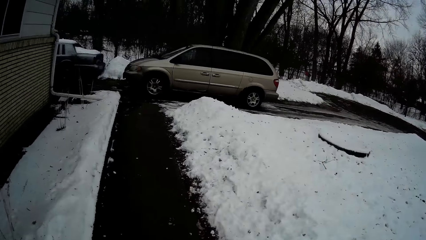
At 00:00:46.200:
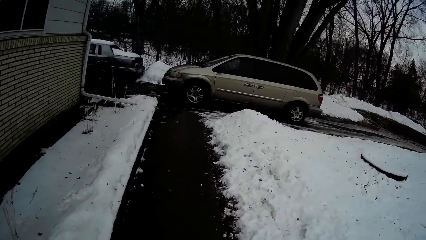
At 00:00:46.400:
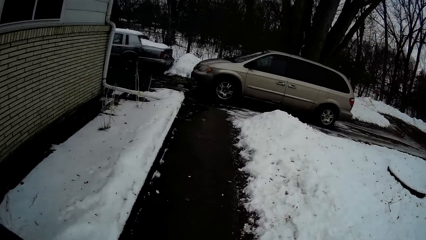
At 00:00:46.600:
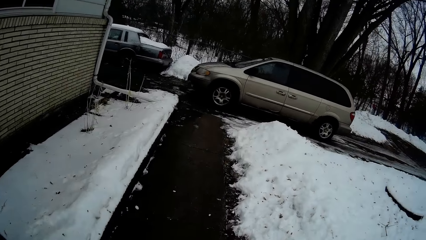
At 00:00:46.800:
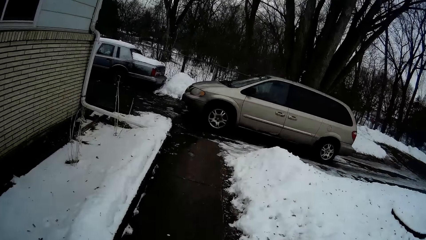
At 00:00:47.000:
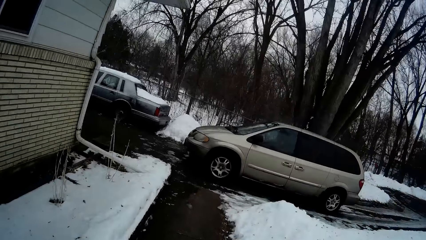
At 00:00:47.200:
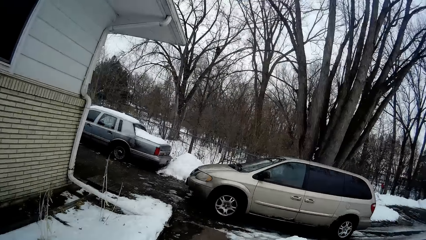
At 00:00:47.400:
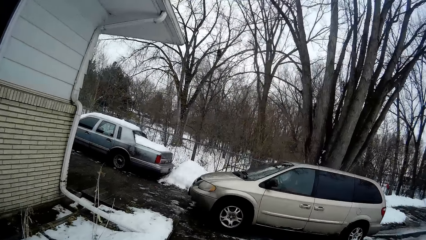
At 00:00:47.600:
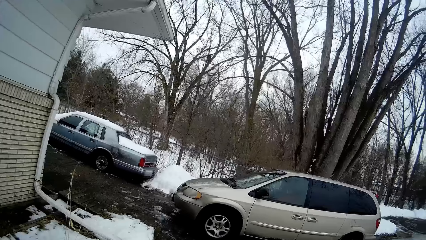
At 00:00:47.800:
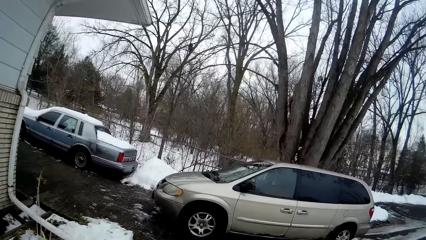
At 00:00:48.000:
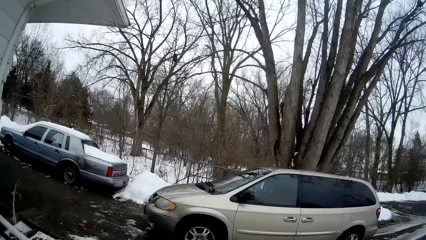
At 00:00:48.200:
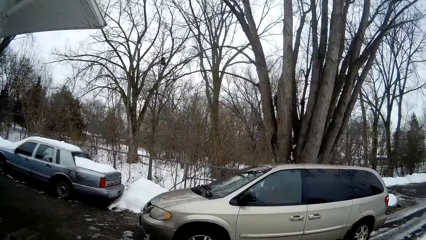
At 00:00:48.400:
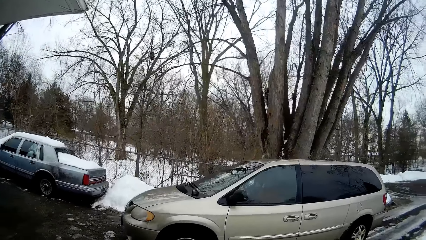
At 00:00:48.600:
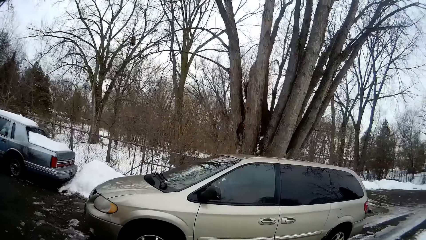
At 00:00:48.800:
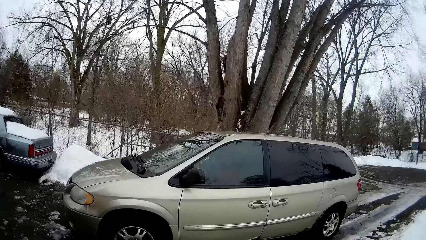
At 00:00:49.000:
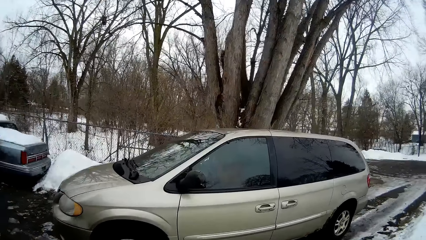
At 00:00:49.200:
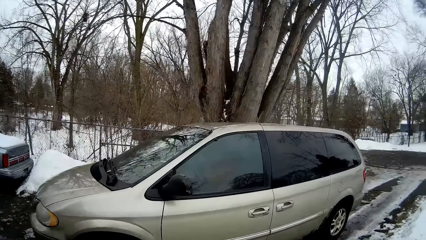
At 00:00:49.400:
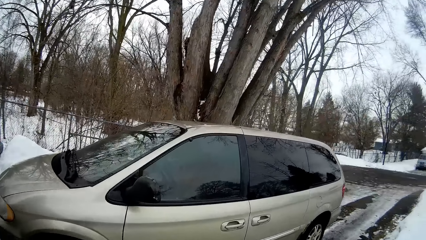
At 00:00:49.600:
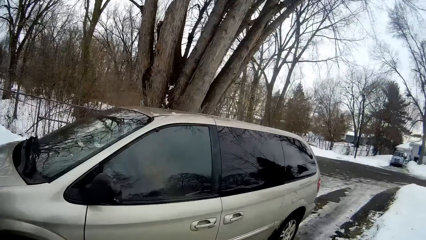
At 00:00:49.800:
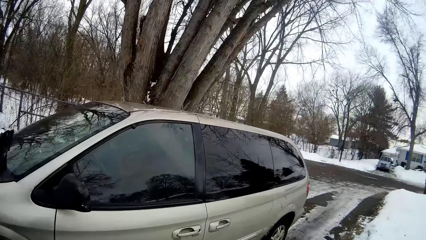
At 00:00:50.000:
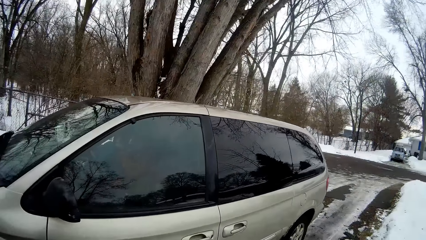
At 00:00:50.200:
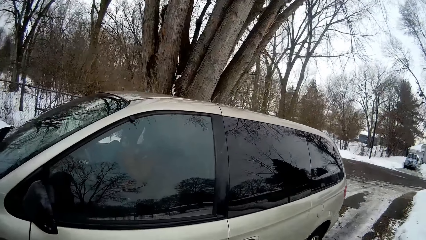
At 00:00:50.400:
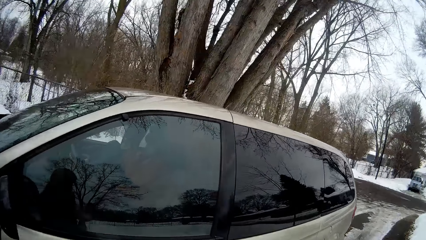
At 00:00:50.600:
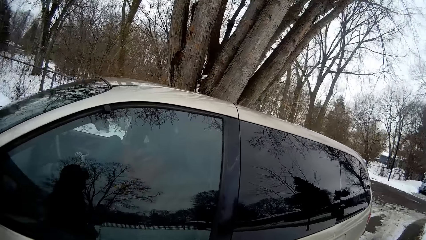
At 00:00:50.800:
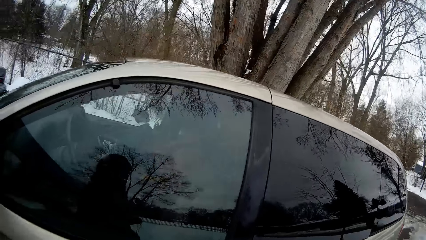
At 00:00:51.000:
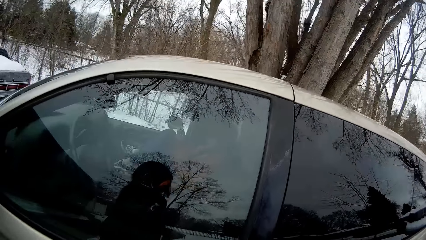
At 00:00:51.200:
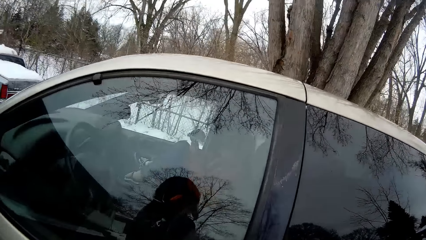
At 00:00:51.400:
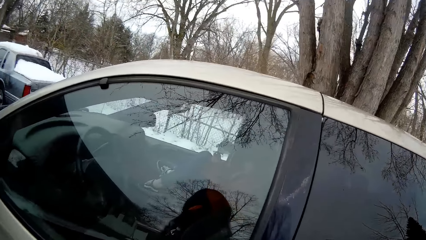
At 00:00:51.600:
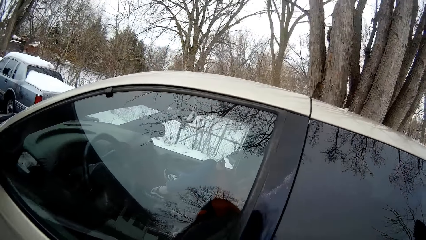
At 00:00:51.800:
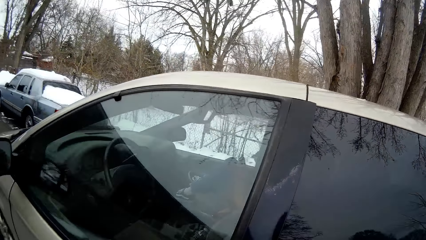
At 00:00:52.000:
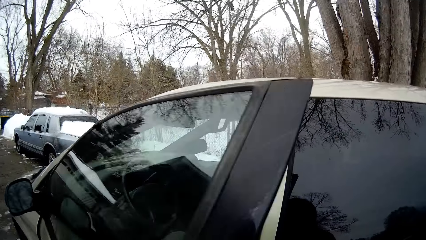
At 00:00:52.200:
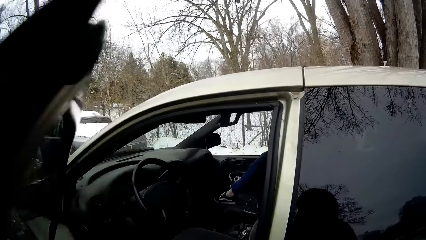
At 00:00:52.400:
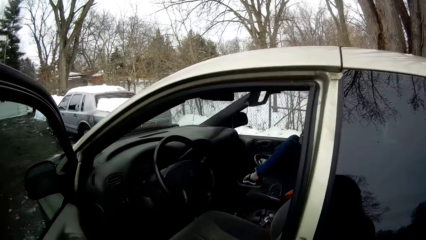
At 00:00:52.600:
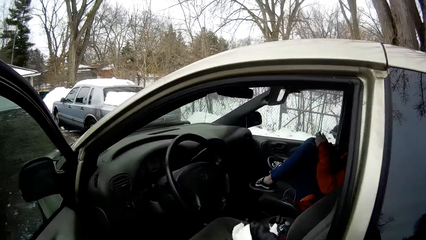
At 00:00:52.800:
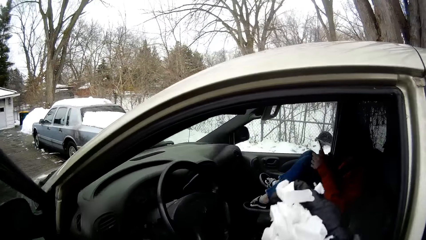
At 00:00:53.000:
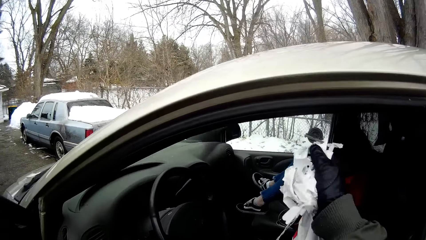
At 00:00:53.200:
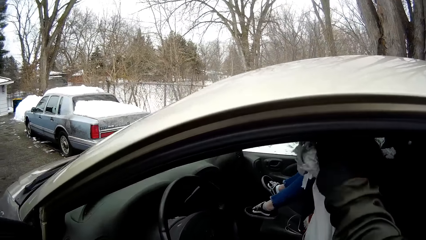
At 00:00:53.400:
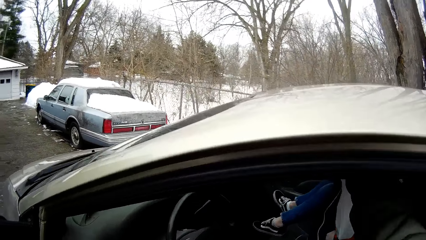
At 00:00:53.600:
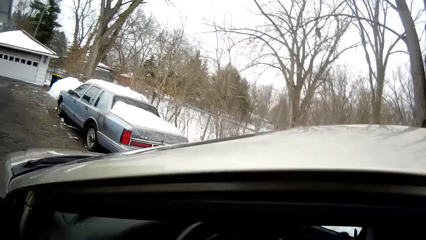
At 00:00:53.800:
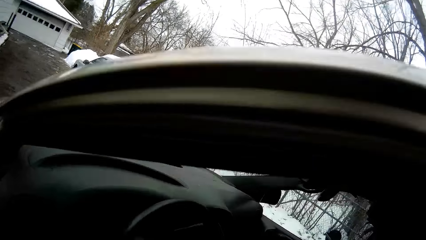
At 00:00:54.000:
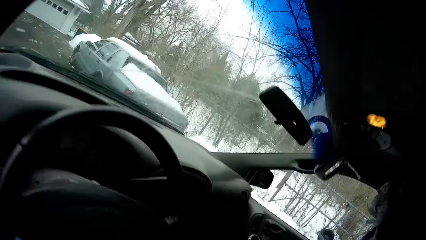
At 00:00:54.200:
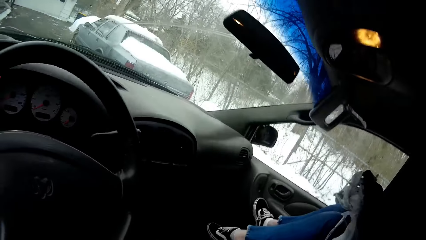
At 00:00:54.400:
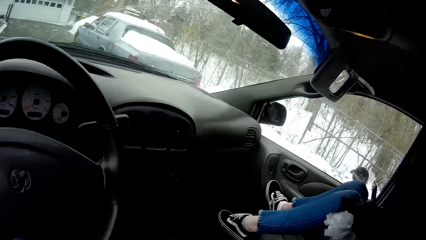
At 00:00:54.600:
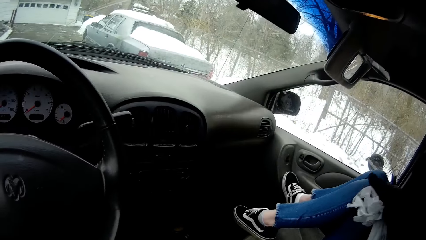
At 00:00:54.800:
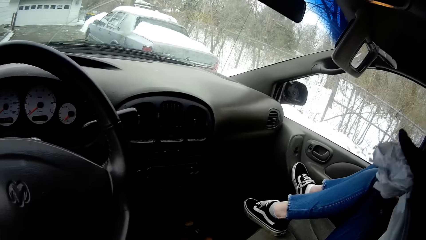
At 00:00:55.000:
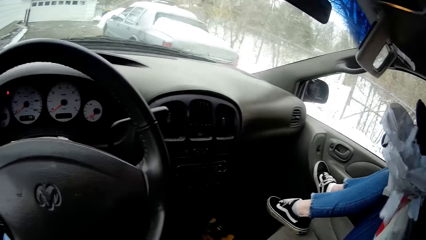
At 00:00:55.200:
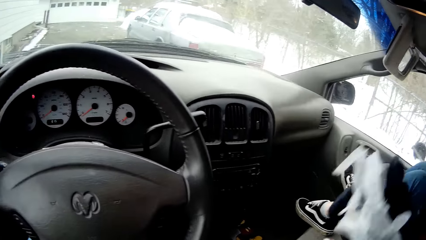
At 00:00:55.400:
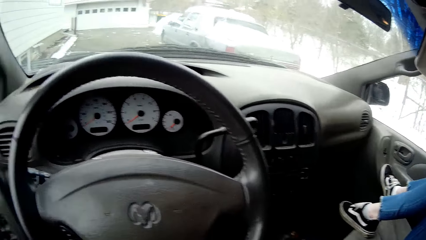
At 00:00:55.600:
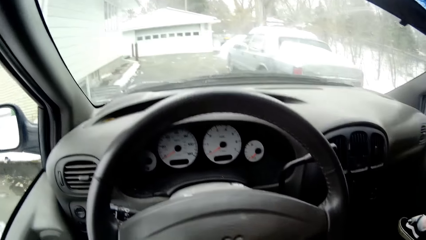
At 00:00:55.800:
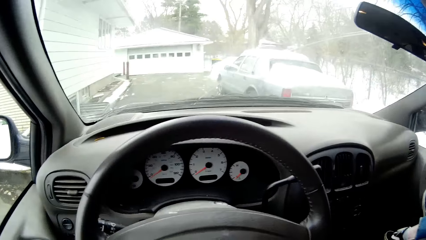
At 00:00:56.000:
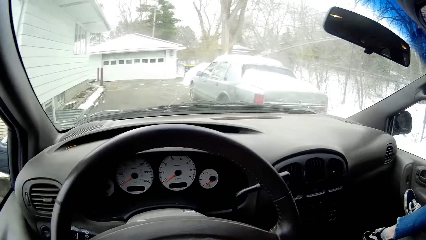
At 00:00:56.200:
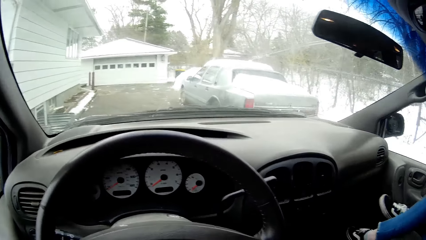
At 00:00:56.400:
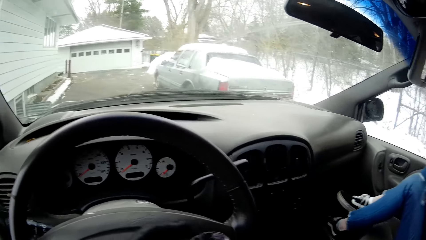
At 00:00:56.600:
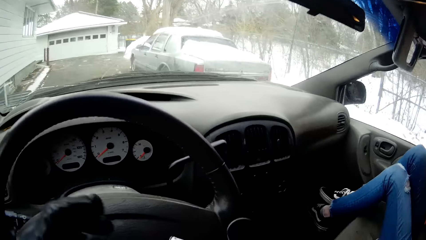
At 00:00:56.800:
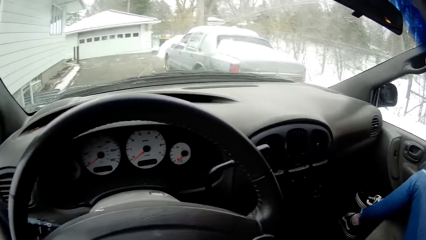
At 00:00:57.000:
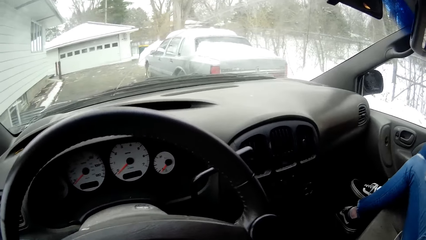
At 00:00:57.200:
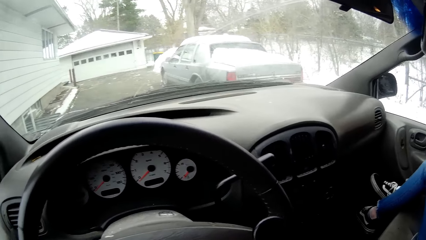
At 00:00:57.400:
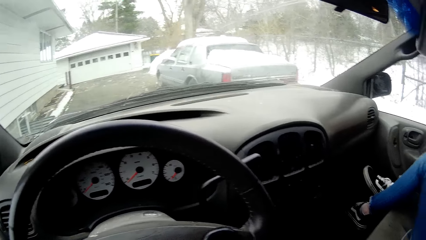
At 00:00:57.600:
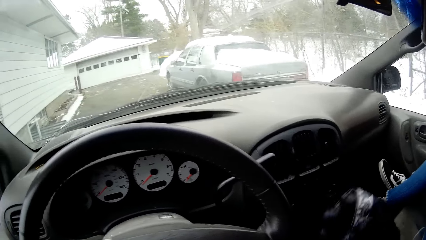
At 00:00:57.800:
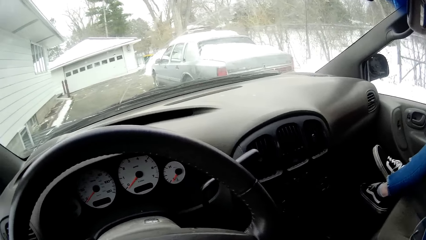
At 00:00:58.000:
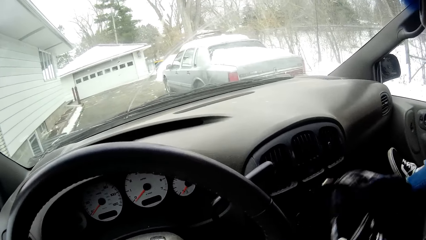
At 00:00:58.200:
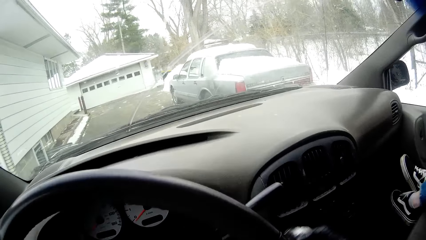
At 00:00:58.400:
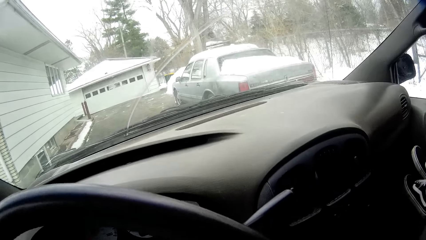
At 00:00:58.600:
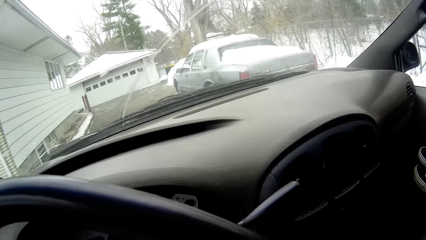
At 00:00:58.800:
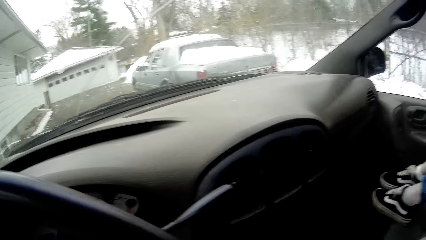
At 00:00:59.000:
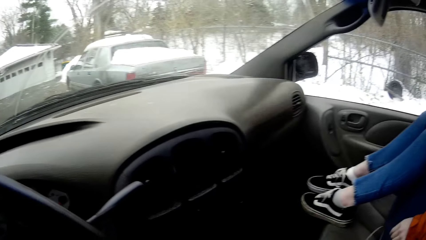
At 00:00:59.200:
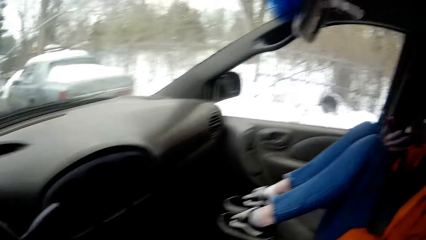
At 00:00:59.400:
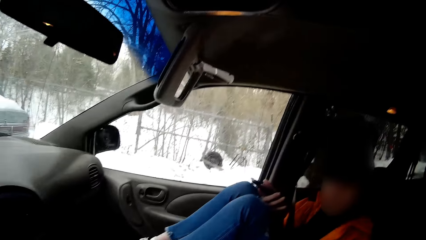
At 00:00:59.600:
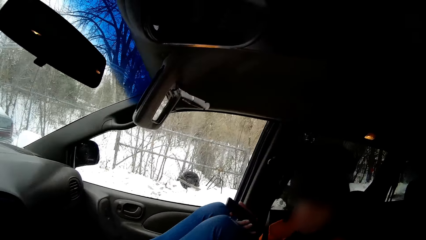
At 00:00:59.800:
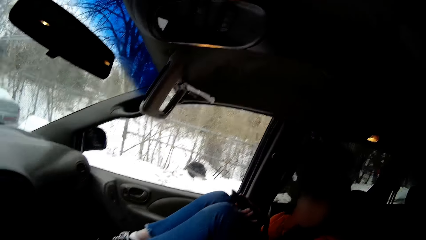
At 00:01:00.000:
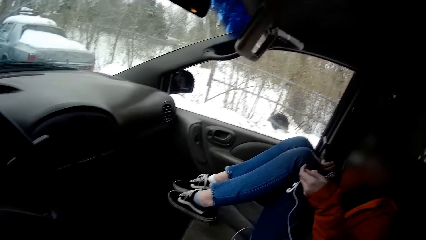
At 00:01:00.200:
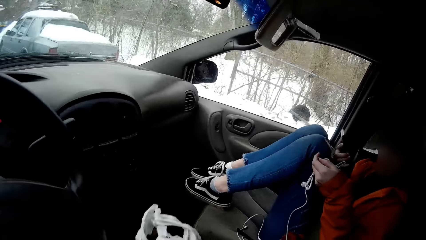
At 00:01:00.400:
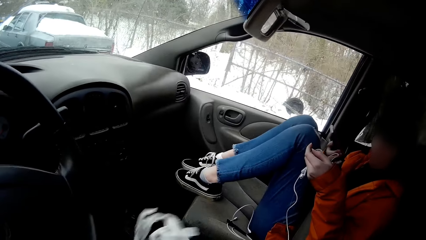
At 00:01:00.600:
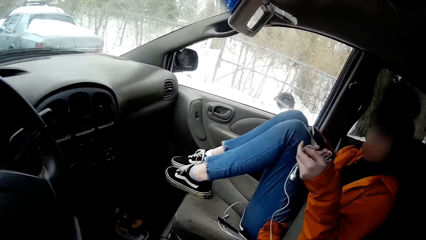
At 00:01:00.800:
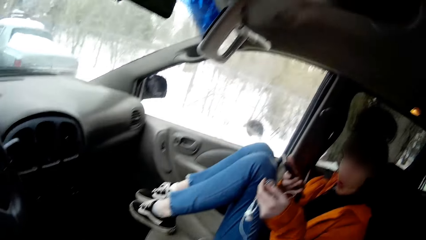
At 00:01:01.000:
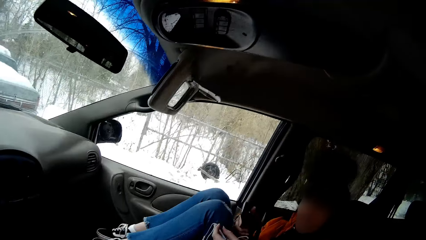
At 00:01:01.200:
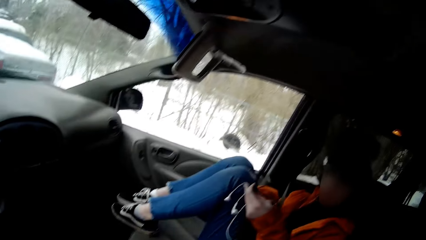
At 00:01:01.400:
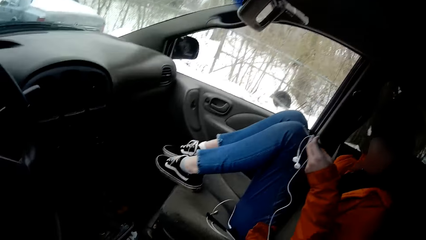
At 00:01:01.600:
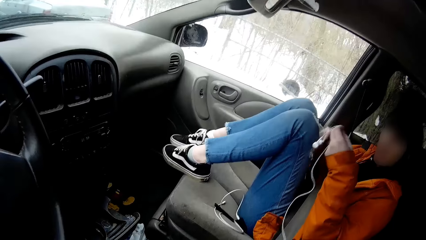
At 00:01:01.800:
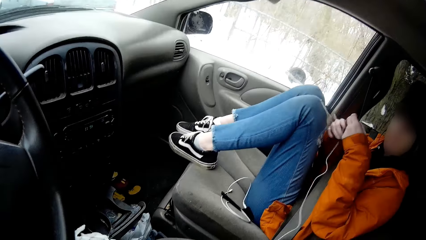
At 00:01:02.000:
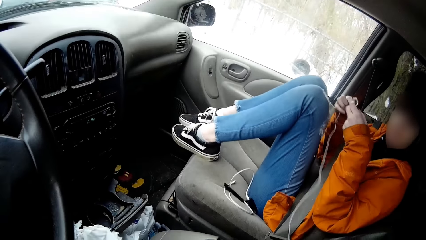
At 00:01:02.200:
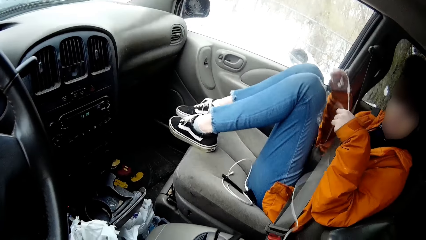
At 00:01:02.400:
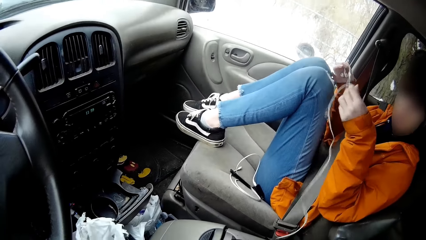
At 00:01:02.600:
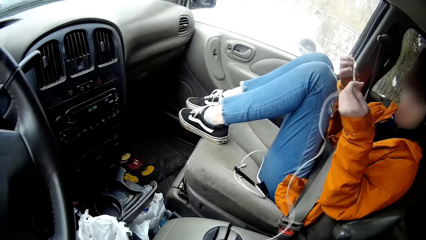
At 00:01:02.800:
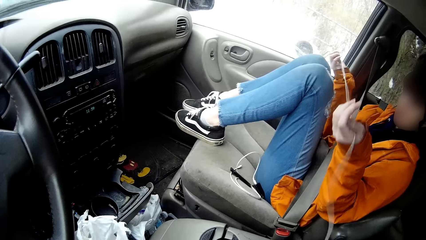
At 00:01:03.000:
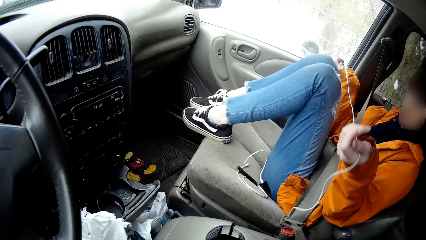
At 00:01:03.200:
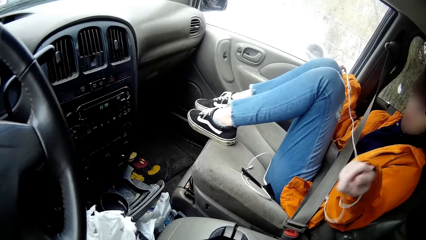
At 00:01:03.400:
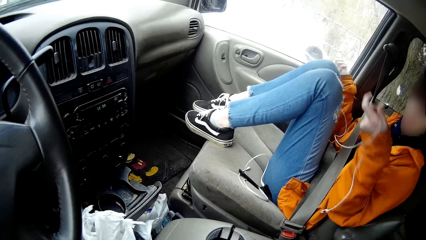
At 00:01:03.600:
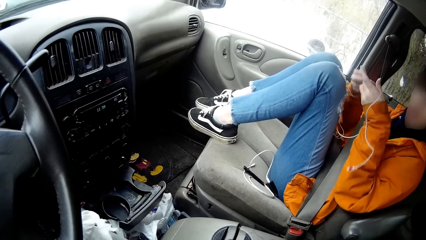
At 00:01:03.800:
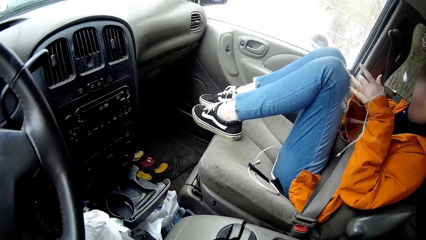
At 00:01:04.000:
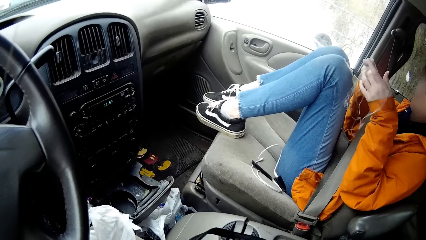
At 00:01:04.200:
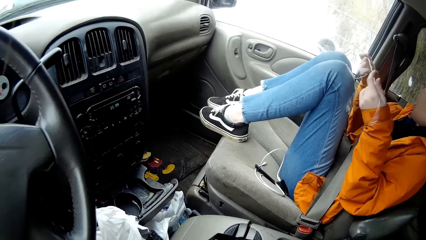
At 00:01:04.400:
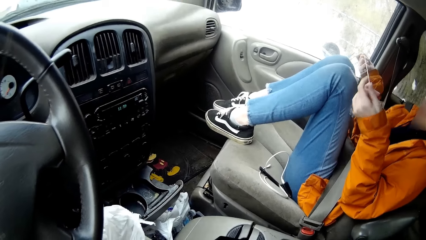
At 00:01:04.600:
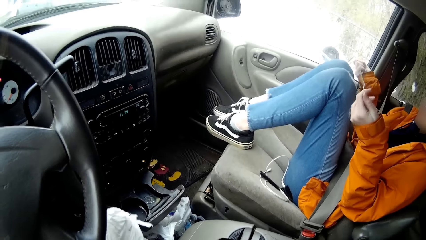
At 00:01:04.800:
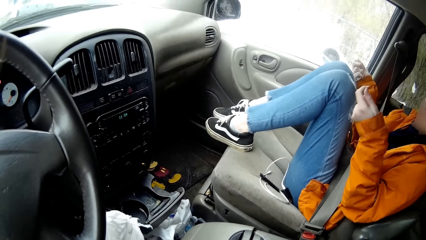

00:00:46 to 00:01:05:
The camera wearer opens the driver's side of the car with her gloved left hand. A girl sits in the passenger seat of the car. The girl holds a phone in both hands. The camera wearer holds the paper bag. She holds the white cloth in her gloved right hand. She gets inside the car. She taps the girl on her leg with her gloved right hand. She sits in the driver's seat of the car. She looks at the girl. The girl holds the phone in her right hand and an earpiece or earphone in her left hand. The camera wearer drops the white cloth in her gloved right hand in the car. The girl adjusts the earphone.
